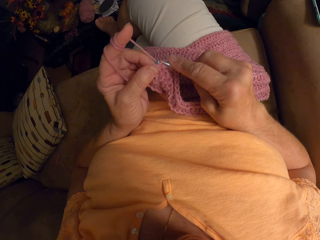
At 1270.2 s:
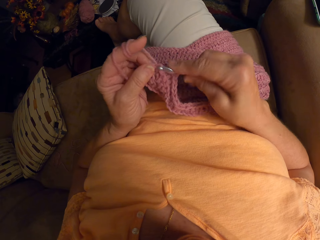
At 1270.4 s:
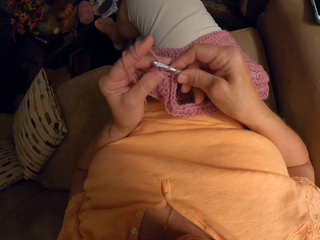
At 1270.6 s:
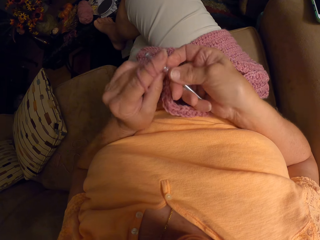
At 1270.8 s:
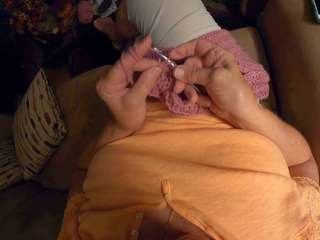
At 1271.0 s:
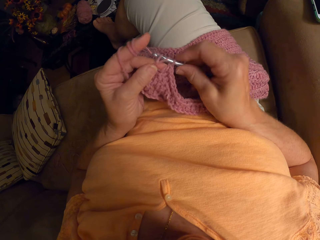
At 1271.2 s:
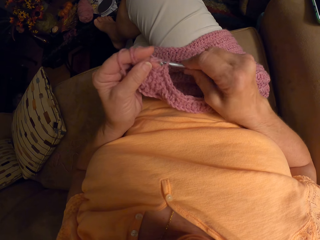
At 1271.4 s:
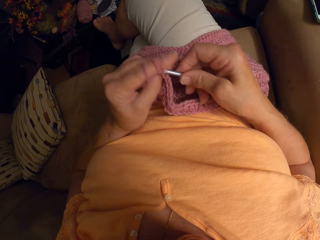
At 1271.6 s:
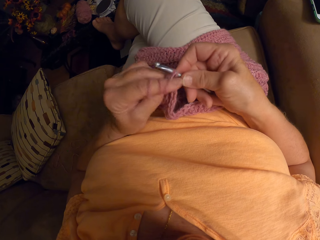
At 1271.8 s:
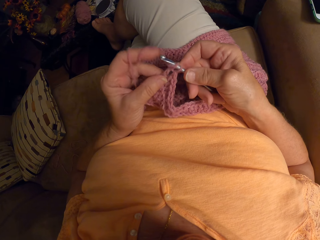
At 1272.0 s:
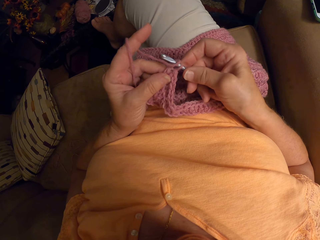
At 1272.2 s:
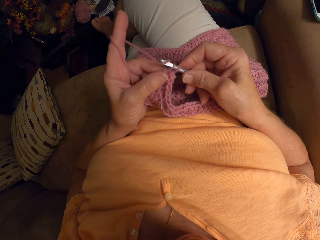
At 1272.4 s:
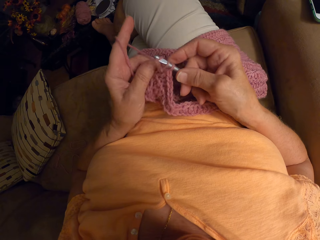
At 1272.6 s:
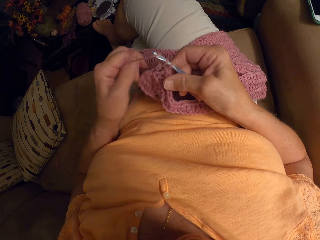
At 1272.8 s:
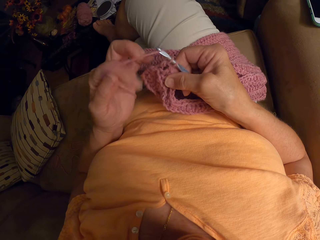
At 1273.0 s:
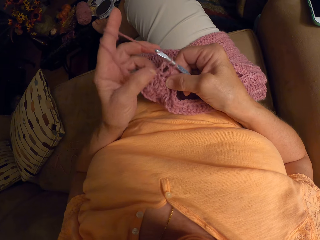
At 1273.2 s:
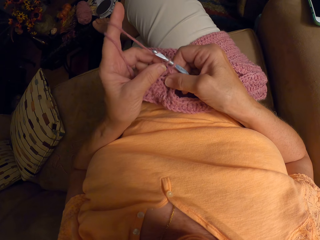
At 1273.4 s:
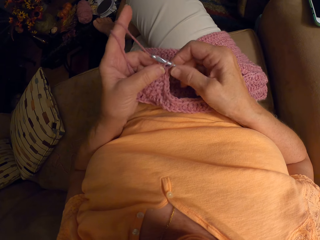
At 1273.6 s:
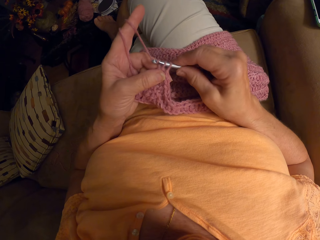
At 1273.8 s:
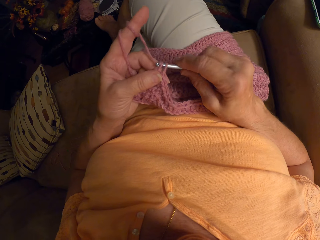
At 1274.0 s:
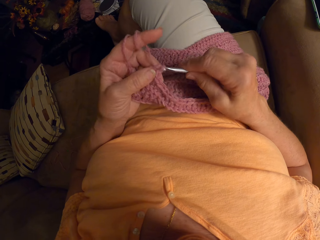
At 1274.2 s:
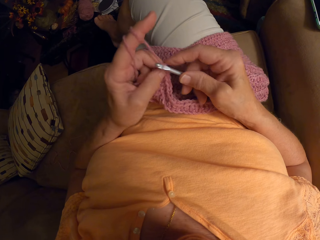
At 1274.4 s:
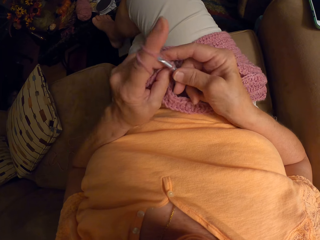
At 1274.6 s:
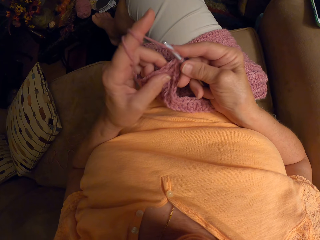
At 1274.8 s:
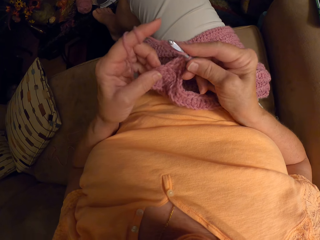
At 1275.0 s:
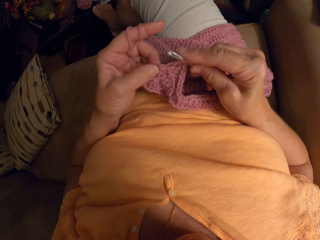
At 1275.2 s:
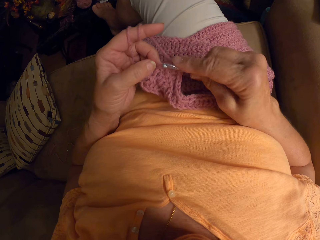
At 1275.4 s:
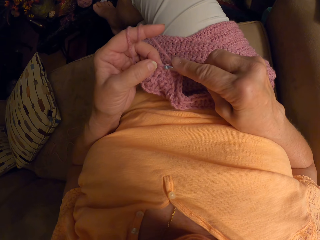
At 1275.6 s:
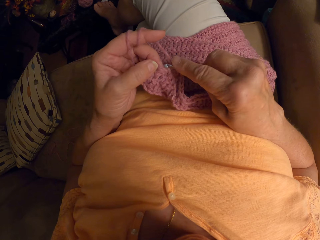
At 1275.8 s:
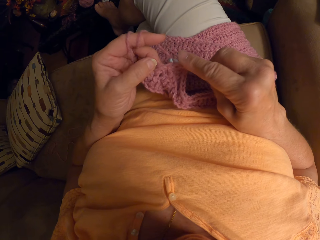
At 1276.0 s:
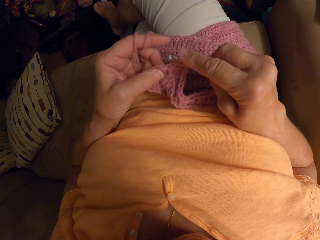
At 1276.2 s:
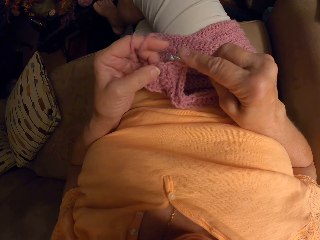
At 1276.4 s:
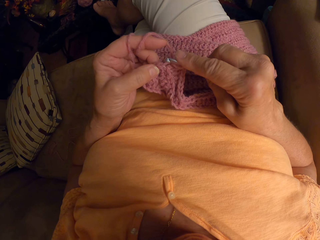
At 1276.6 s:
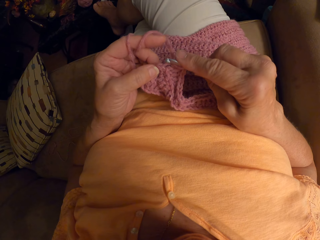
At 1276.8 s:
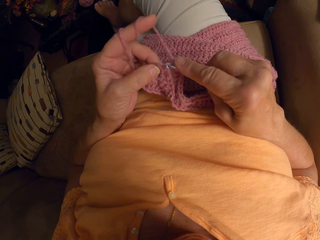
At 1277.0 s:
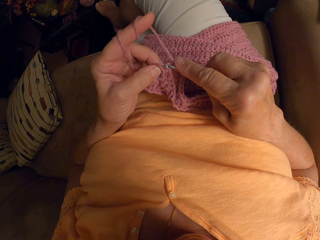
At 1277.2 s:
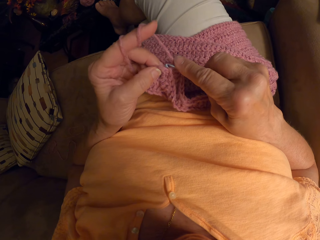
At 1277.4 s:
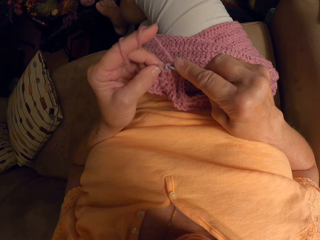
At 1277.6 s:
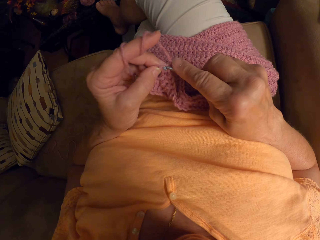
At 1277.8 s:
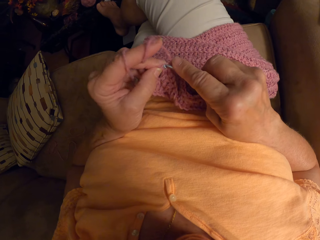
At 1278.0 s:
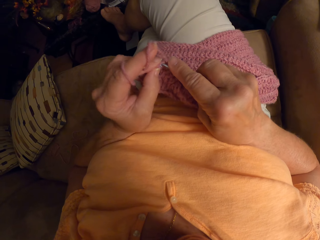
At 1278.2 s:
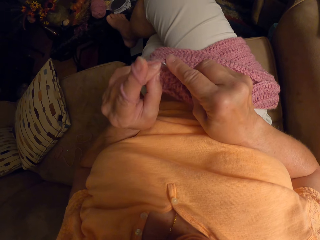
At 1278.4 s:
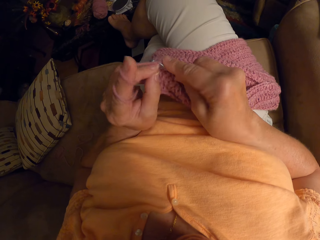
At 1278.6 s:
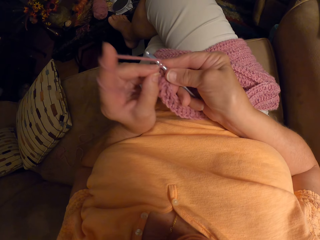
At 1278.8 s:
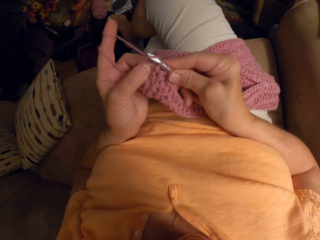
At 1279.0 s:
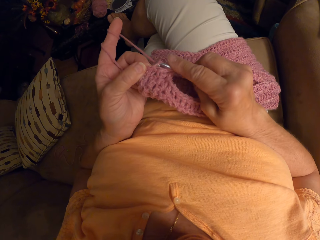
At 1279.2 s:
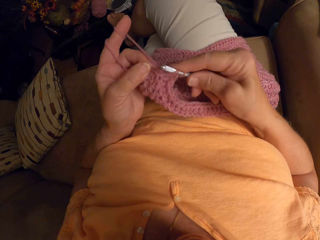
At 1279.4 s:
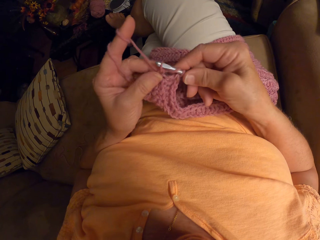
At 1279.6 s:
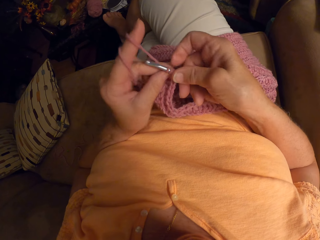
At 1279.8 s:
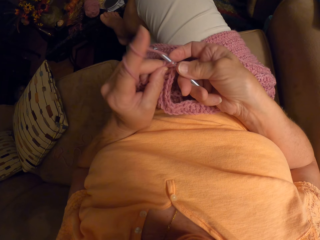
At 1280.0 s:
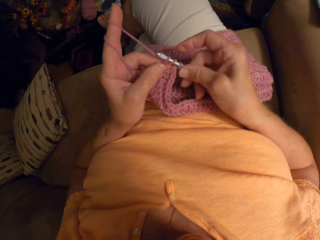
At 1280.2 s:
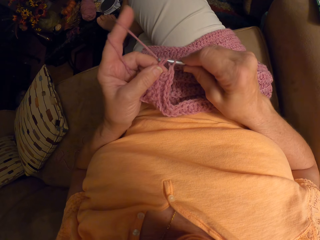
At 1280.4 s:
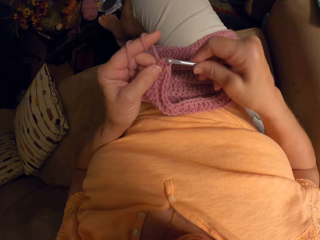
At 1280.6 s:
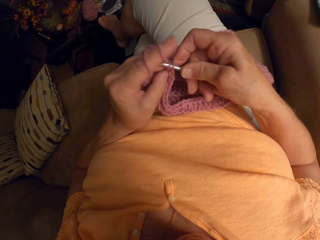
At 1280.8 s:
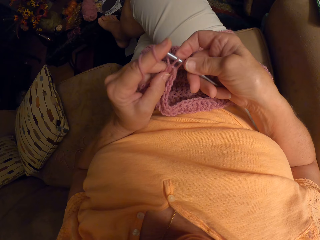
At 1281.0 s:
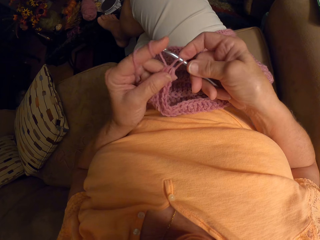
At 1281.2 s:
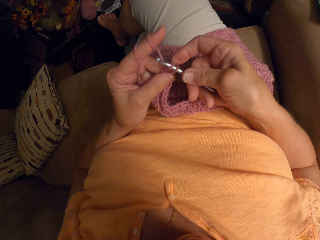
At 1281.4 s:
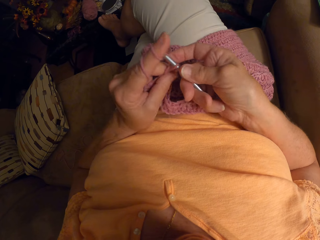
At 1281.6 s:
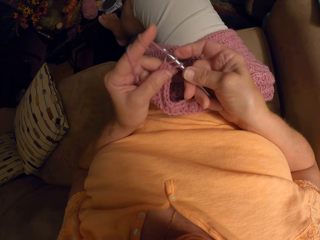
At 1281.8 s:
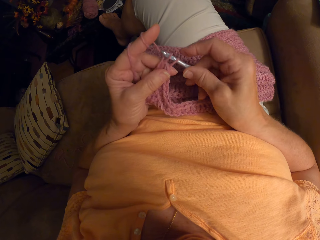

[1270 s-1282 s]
The camera wearer rolls knitting yarn on her finger. She knits a garment using a metal knitting needle.

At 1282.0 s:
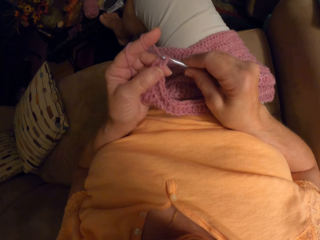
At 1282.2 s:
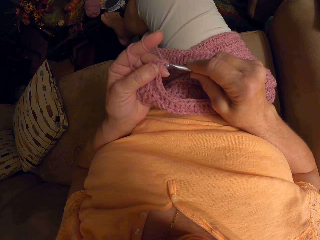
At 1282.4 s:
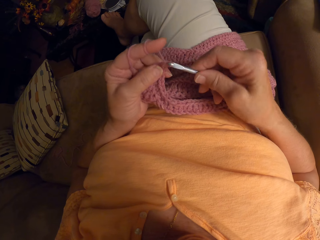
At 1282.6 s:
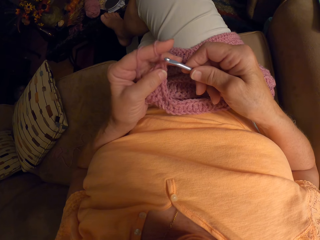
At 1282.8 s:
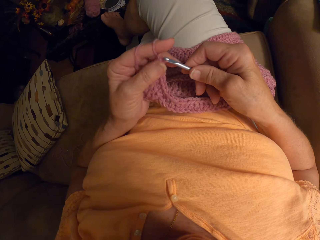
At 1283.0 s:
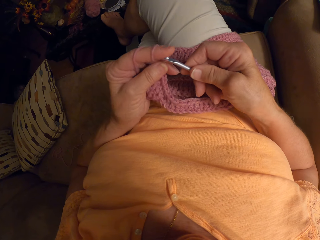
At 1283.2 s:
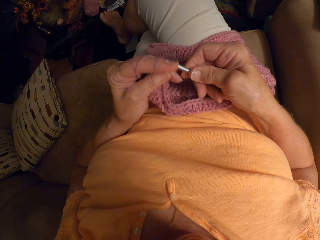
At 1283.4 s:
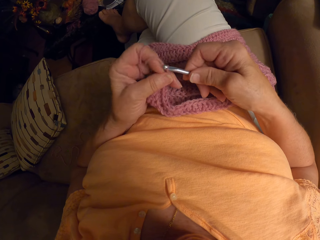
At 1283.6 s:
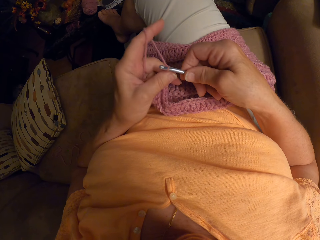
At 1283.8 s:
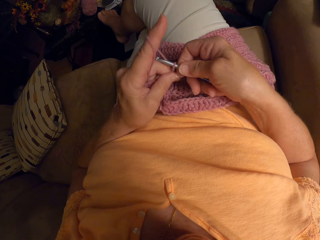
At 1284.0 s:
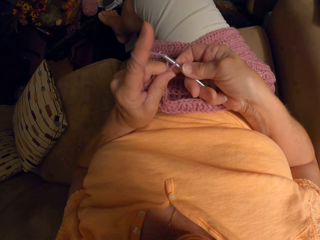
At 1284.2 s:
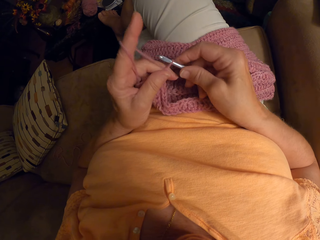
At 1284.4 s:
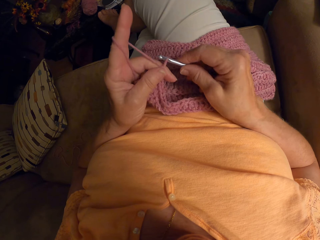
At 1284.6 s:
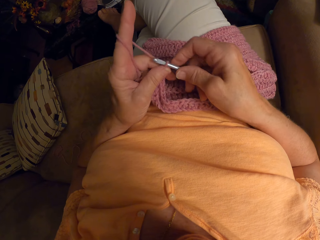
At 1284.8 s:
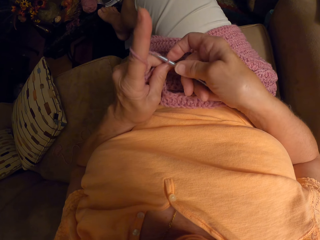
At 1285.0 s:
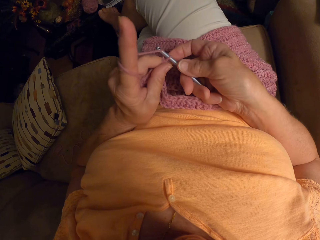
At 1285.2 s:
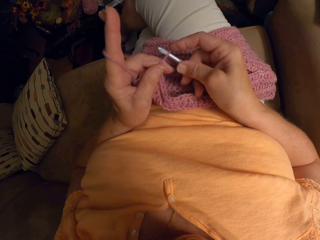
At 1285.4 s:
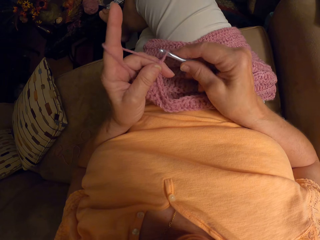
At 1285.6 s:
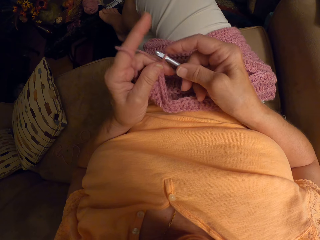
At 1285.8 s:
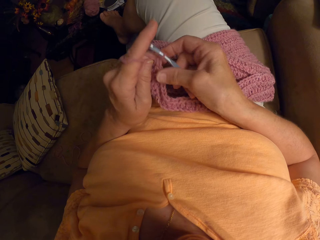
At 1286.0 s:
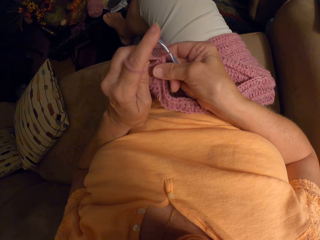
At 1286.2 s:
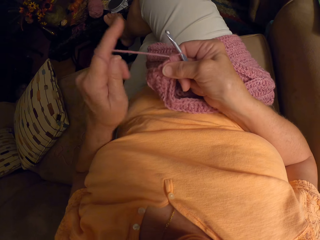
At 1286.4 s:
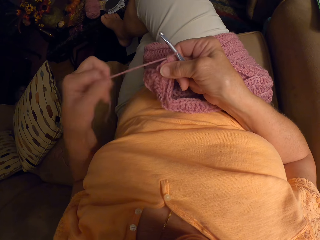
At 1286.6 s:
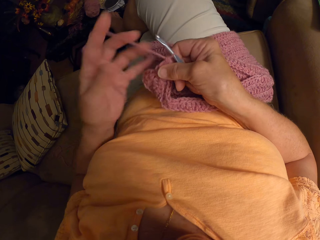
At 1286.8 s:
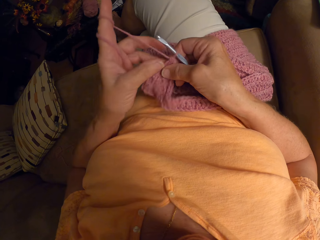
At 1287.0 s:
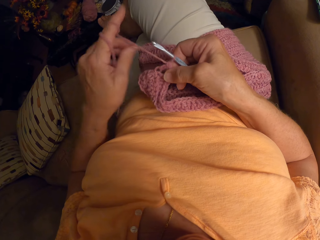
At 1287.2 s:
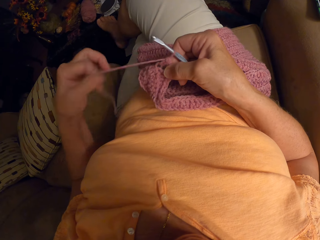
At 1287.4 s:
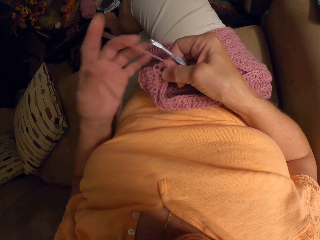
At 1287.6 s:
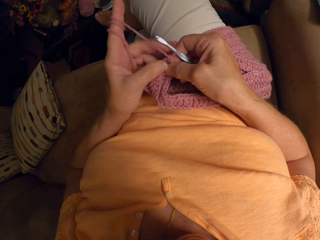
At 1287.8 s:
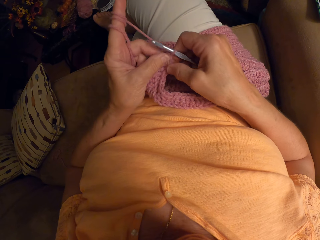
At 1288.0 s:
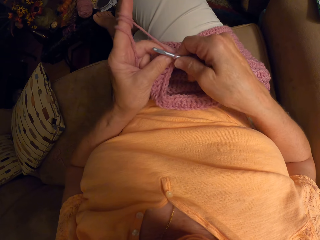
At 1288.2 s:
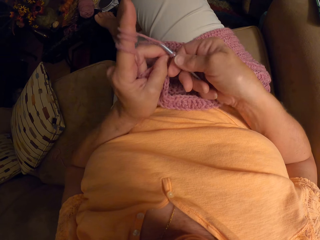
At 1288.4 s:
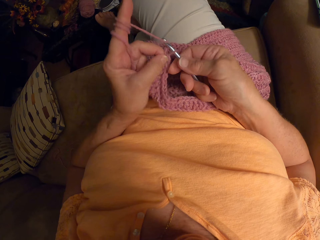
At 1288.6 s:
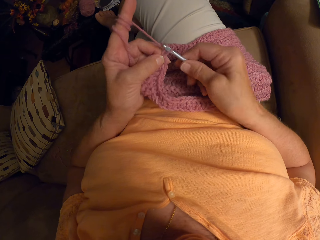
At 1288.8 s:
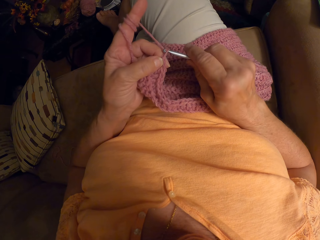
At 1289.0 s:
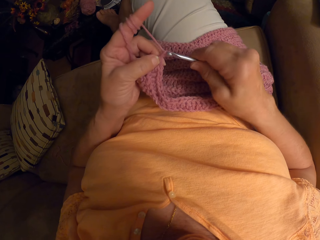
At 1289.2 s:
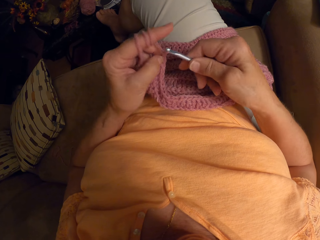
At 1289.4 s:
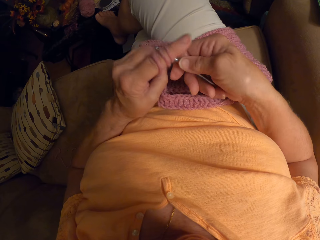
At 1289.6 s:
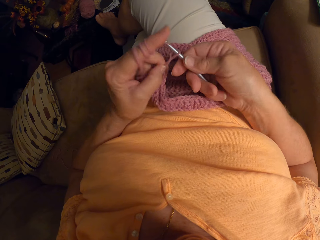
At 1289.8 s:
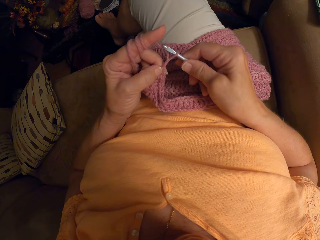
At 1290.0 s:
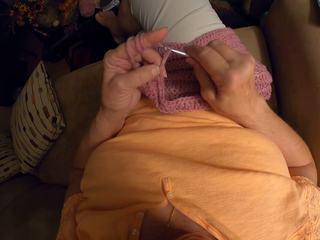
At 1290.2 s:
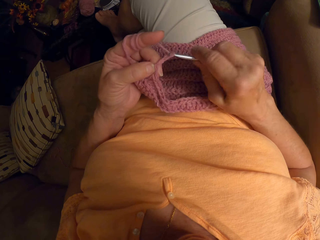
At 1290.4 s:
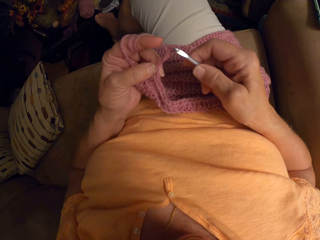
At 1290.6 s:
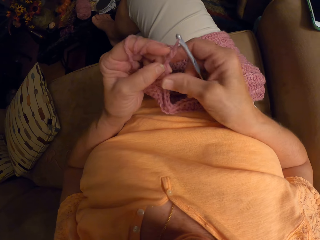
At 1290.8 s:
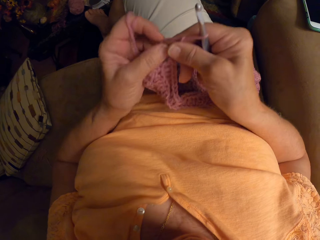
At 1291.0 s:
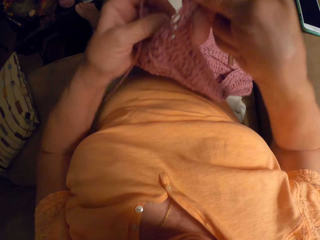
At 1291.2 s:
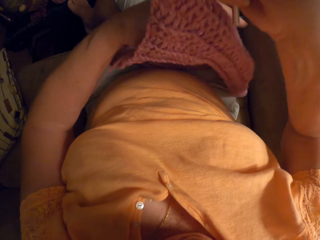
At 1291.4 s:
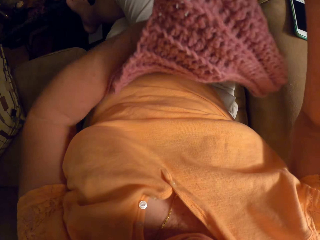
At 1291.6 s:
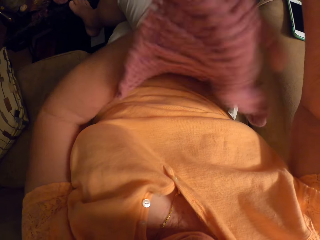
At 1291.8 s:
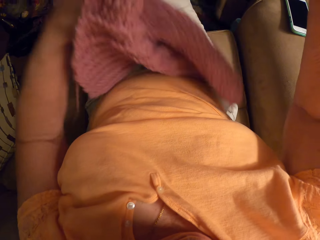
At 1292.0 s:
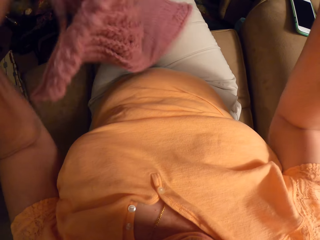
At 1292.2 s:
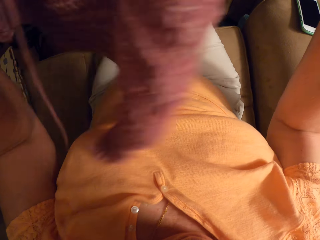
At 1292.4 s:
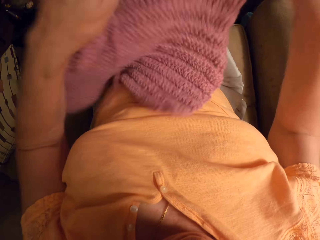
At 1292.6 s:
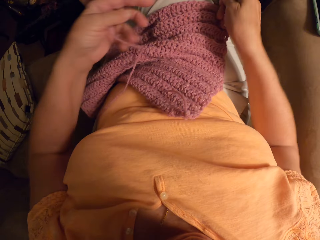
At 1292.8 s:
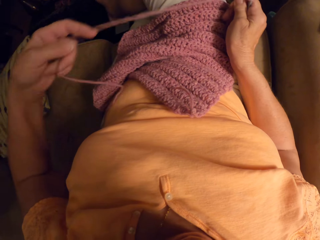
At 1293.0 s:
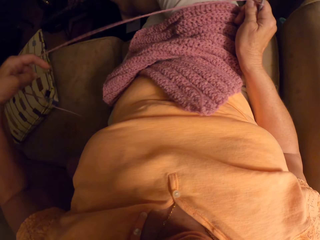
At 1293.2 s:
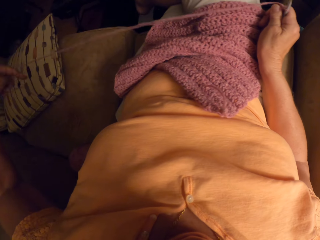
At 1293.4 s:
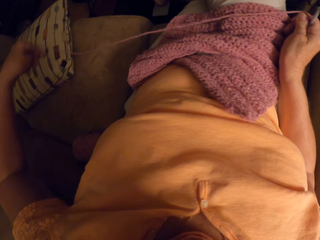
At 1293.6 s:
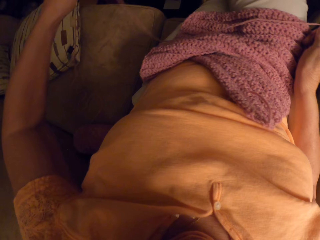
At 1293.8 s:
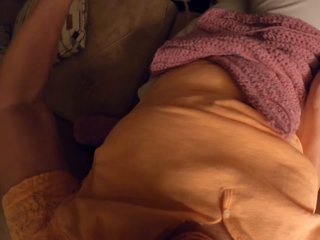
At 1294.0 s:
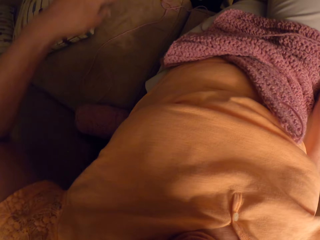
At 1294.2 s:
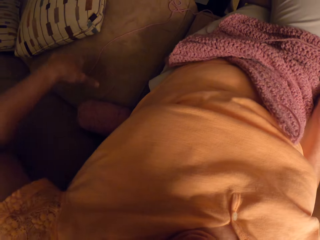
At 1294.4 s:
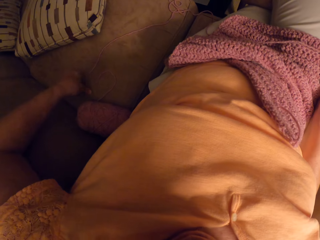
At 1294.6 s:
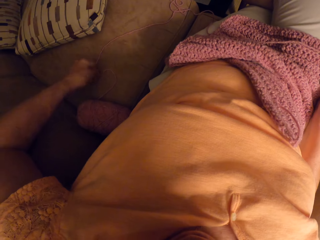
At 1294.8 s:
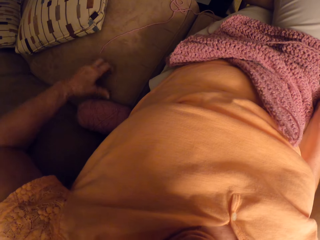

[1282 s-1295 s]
The camera wearer rolls knitting yarn on her finger. She knits a garment using a metal knitting needle. She raises the garment up. She adjusts the crochet with both hands. She flips the garment, places the garment on her lap and unrolls the knitting yarn.
